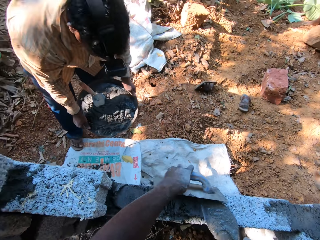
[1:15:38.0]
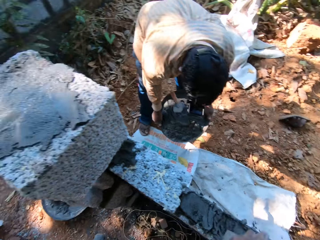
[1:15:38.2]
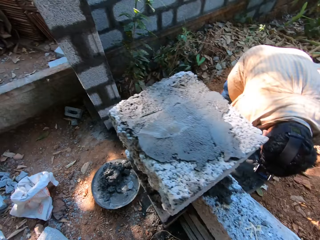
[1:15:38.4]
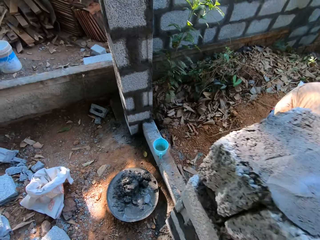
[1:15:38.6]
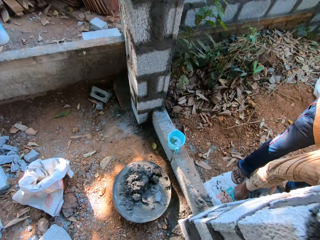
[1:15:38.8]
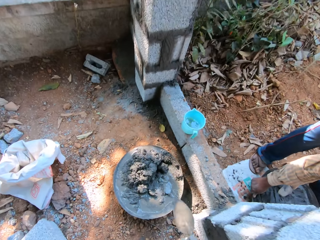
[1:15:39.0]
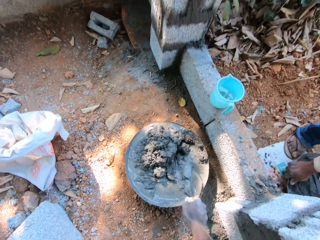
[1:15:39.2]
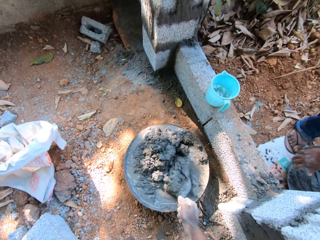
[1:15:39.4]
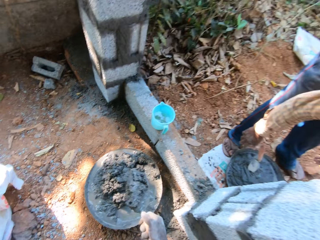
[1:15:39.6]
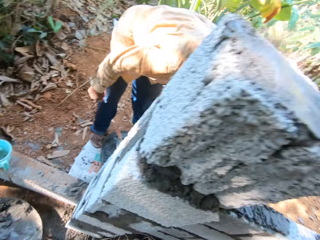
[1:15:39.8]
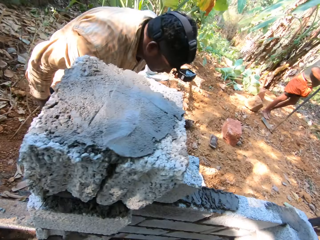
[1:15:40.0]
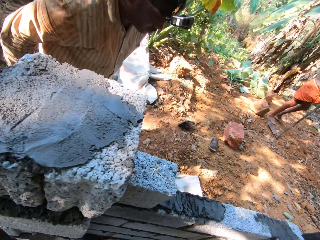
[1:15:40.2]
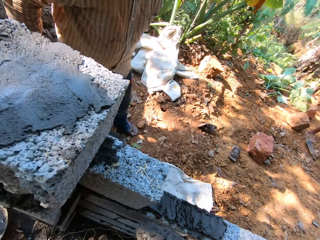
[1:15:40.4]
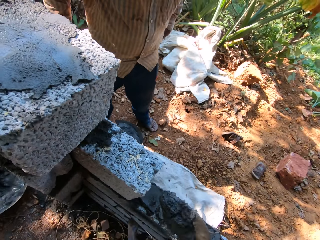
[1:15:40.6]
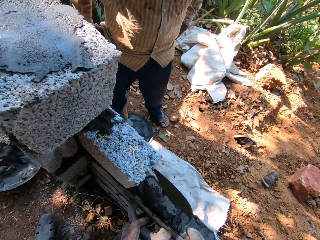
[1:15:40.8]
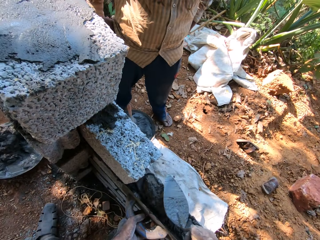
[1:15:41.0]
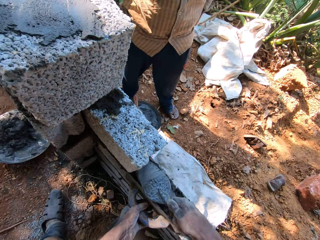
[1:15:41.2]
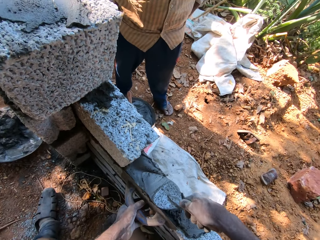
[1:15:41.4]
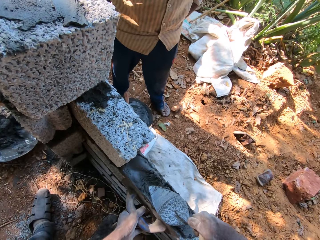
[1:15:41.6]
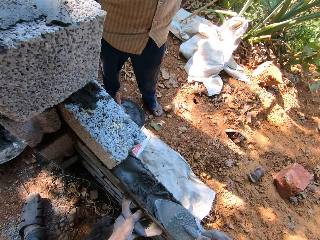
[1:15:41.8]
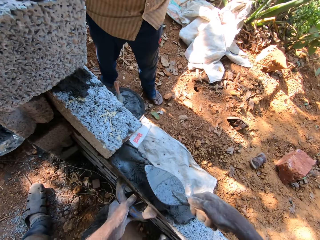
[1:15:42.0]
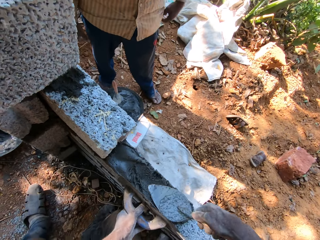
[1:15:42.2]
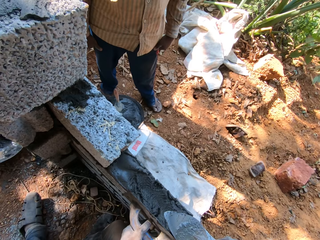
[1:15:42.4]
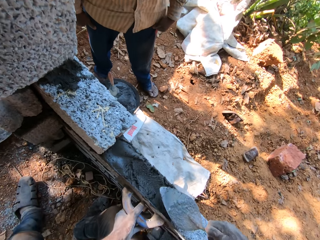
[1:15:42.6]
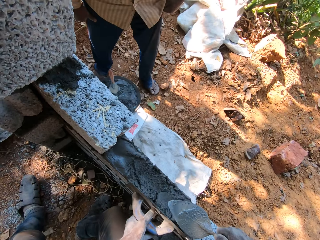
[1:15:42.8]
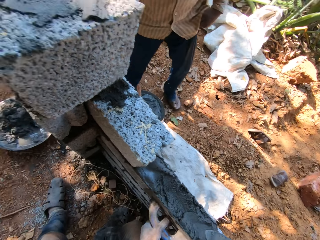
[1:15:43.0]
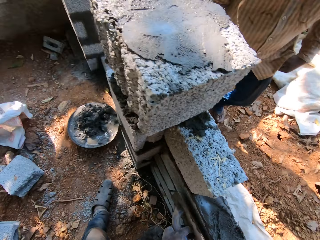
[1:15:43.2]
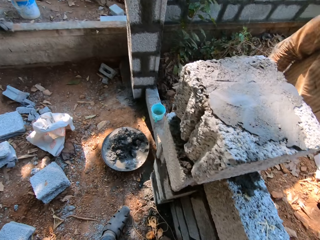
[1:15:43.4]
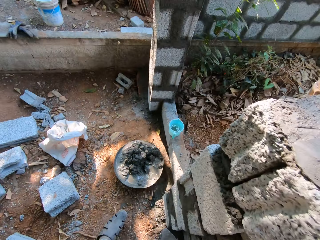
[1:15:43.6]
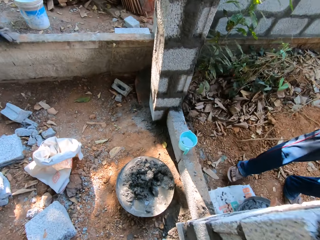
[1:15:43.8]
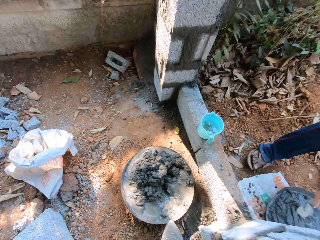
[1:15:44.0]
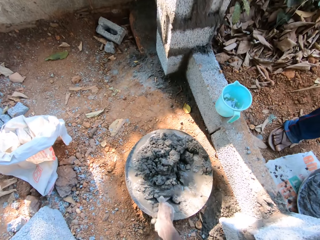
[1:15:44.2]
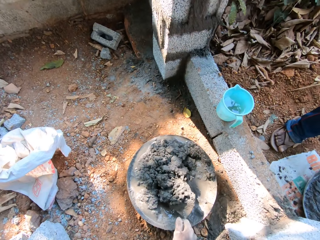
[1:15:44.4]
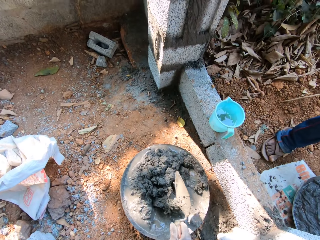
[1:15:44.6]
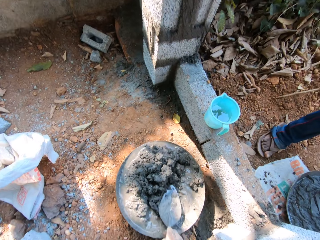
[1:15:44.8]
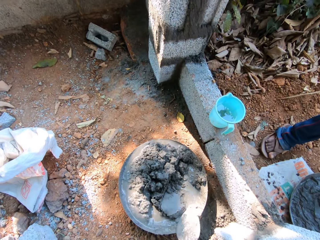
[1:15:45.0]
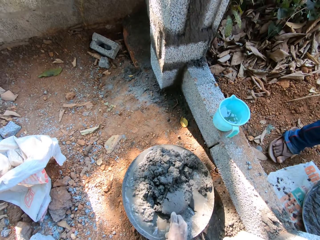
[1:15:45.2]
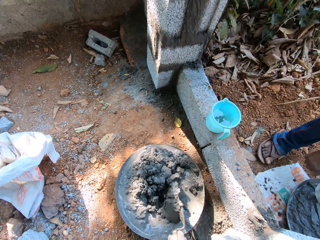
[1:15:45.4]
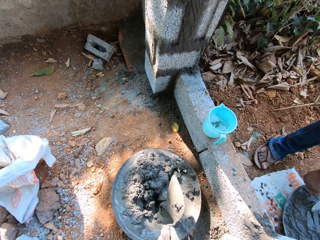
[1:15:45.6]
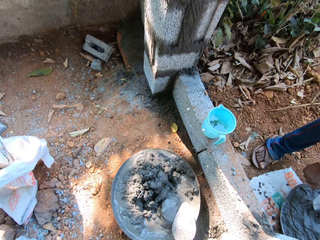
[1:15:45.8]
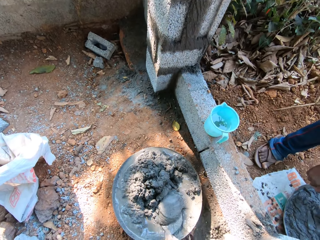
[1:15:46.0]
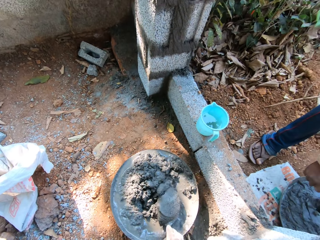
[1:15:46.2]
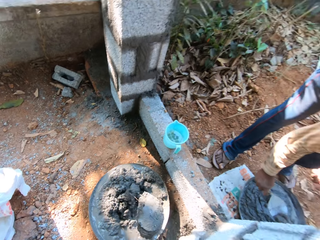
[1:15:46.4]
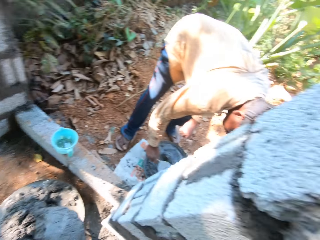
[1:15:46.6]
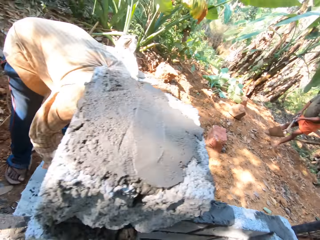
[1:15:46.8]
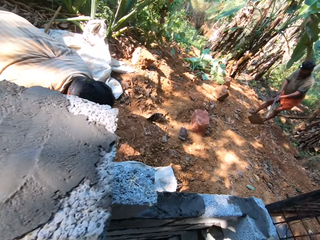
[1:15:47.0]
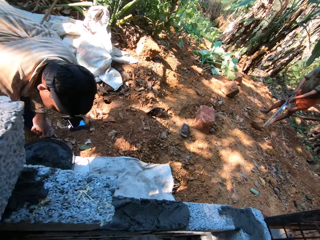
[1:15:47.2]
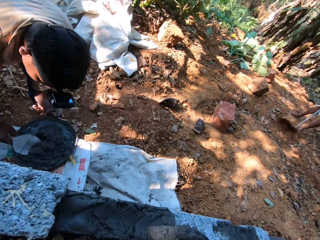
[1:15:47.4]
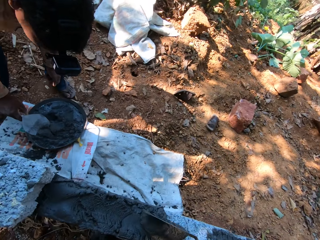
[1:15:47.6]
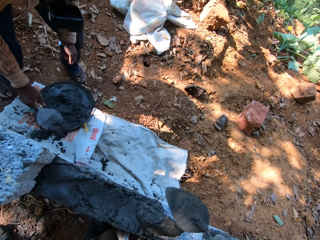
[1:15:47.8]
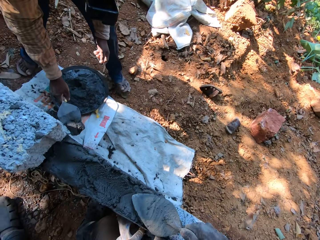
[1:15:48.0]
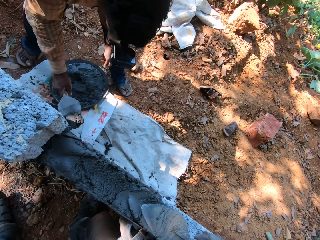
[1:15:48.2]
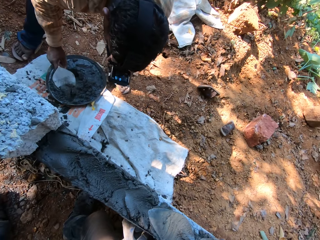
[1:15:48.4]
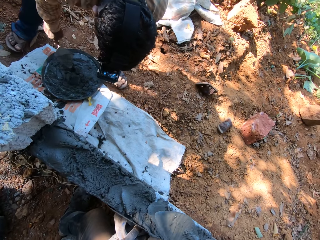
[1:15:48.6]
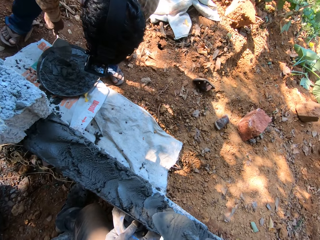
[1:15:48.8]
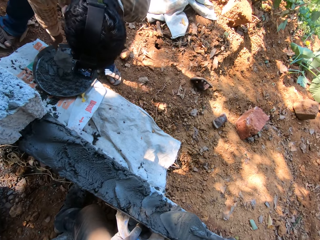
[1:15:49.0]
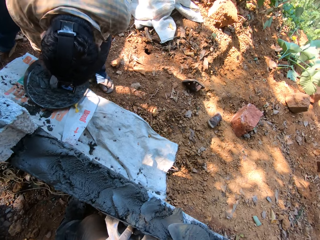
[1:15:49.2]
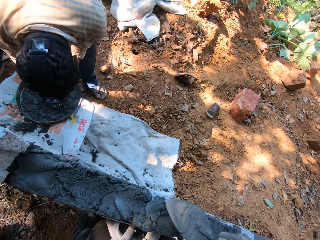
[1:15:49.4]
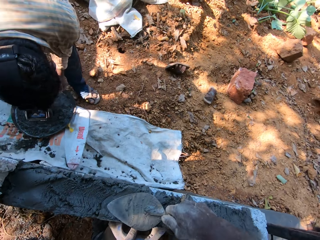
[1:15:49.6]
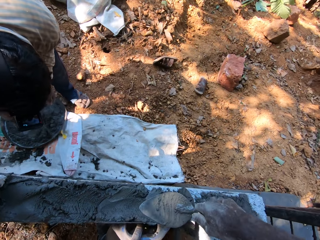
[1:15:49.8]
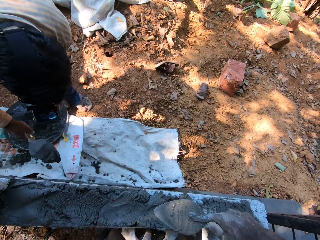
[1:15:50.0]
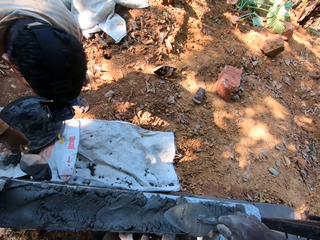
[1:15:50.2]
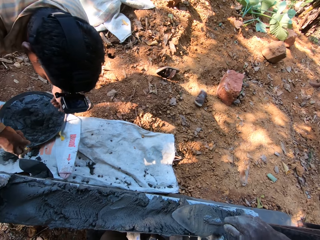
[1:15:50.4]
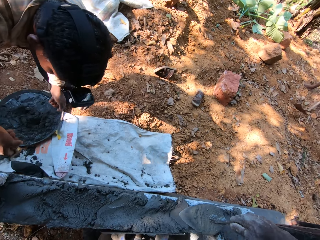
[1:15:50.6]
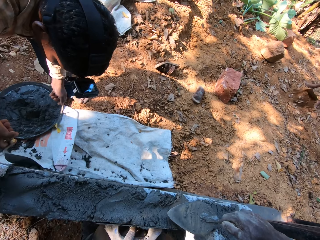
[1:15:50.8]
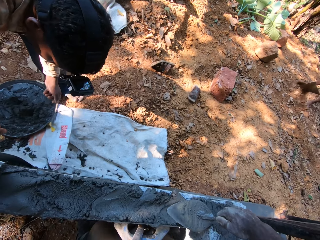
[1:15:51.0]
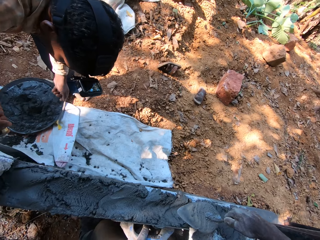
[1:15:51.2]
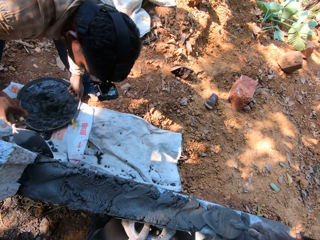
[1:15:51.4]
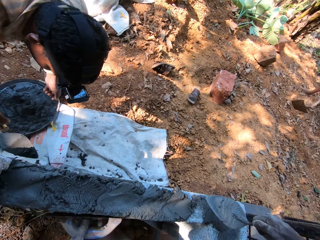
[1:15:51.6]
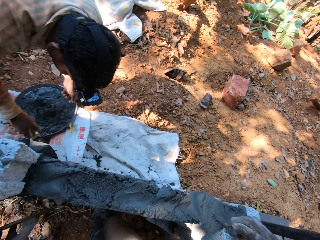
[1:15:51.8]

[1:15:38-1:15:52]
The man drops the concrete pan on the ground with both hands. The camera wearer turns around the area. He scoops concrete in the pan with the brick trowel in his right hand. He pours concrete on the fence with the brick trowel in his right hand. He levels concrete with the metal float. He turns around the construction site. He scoops concrete in the pan with the brick trowel in his right hand. He mixes concrete in the pan or bowl with the trowel. The man scoops concrete from the pan with a brick trowel in his right hand. Another man digs the ground with a hoe in both hands. The camera wearer pours concrete on the fence with the brick trowel in his right hand. He spreads the concrete on the fence with the brick trowel in his right hand. He levels concrete on the wall with the metal float. The first man spreads concrete on the fence with the brick trowel in his right hand.

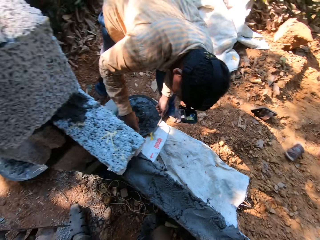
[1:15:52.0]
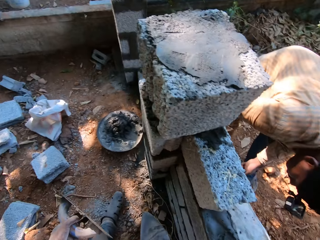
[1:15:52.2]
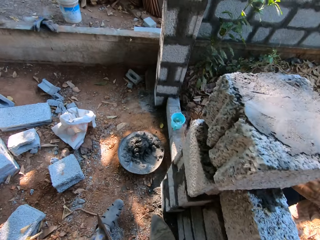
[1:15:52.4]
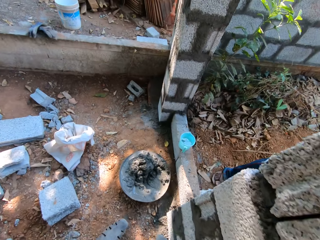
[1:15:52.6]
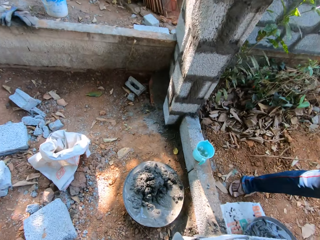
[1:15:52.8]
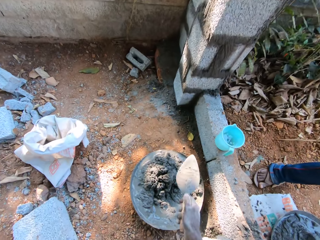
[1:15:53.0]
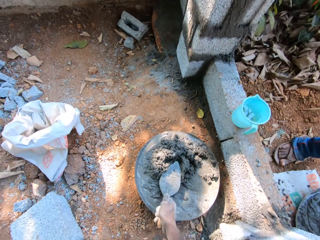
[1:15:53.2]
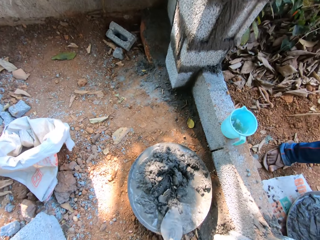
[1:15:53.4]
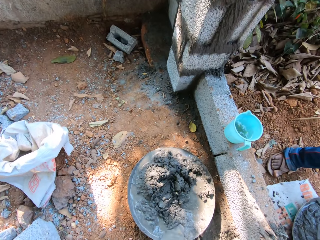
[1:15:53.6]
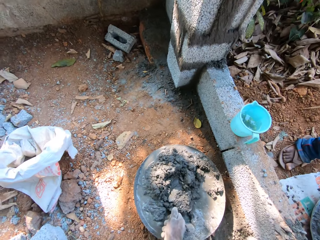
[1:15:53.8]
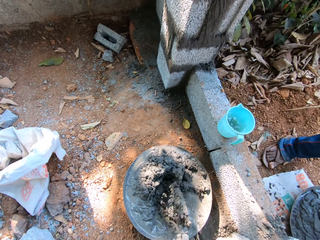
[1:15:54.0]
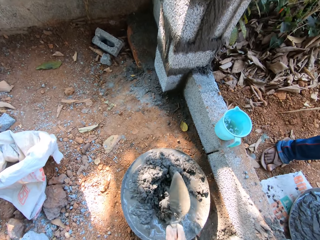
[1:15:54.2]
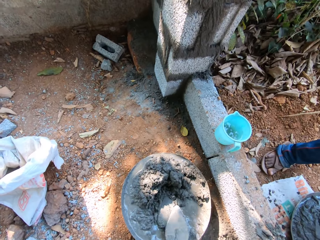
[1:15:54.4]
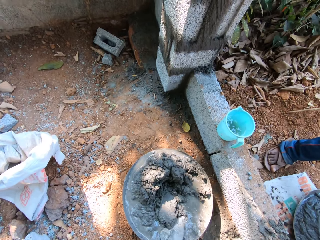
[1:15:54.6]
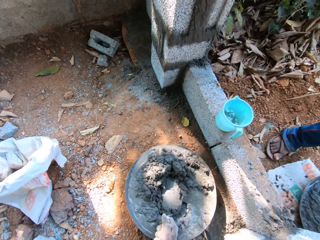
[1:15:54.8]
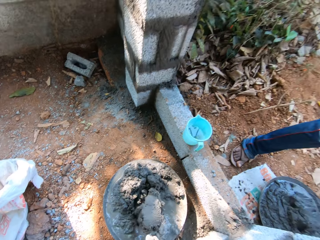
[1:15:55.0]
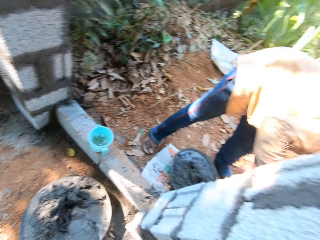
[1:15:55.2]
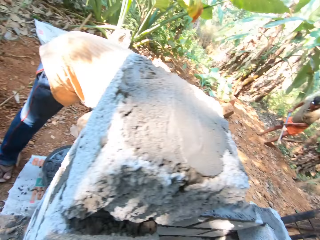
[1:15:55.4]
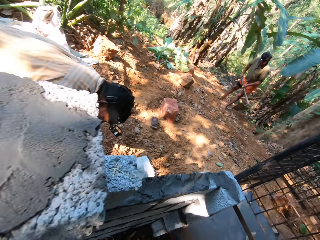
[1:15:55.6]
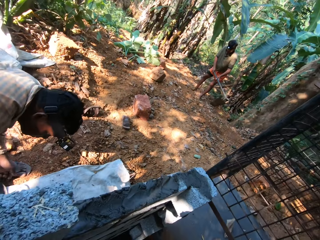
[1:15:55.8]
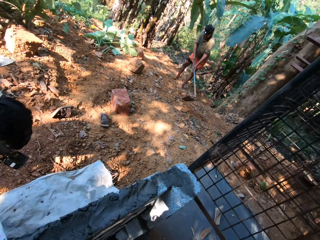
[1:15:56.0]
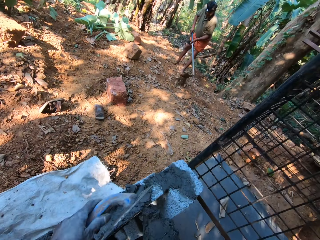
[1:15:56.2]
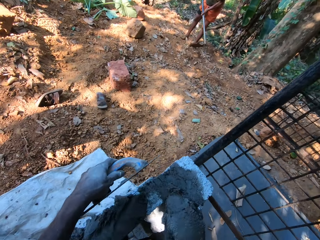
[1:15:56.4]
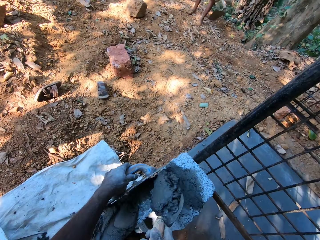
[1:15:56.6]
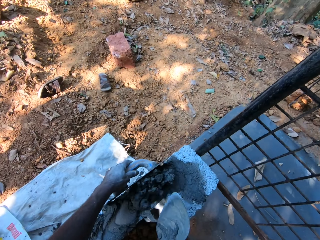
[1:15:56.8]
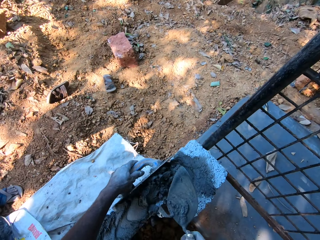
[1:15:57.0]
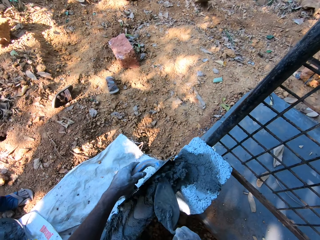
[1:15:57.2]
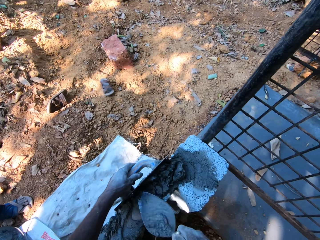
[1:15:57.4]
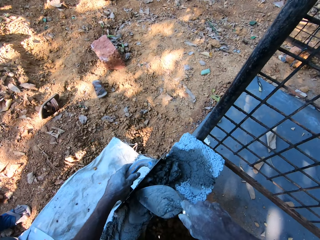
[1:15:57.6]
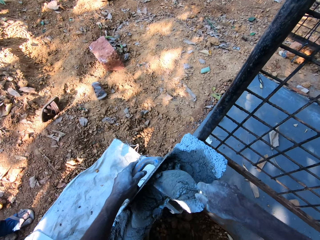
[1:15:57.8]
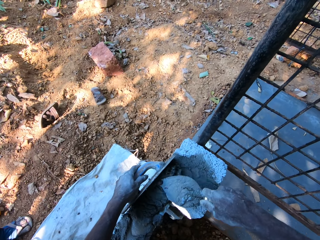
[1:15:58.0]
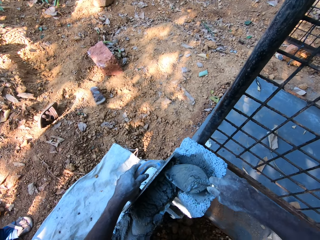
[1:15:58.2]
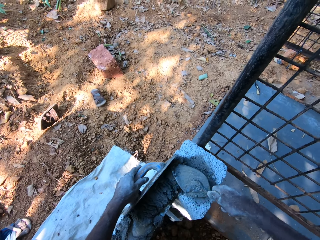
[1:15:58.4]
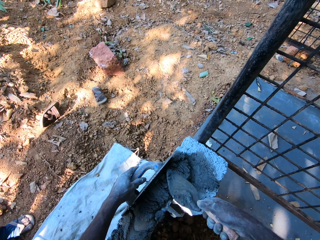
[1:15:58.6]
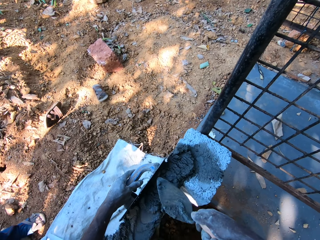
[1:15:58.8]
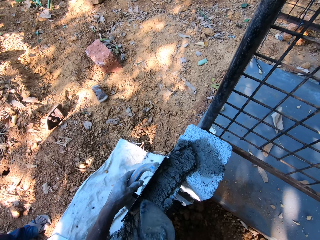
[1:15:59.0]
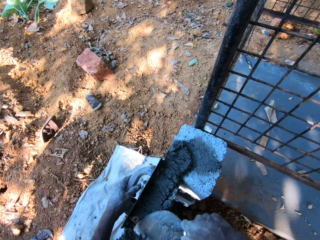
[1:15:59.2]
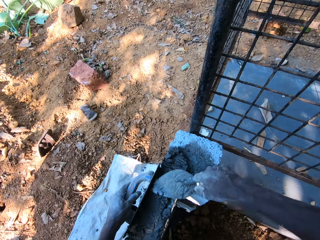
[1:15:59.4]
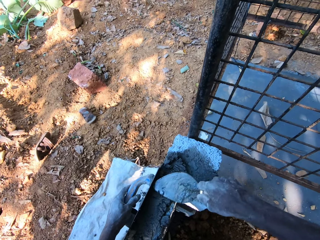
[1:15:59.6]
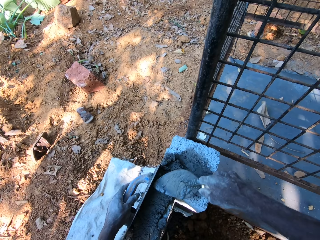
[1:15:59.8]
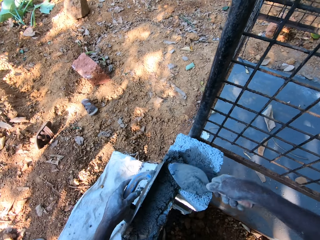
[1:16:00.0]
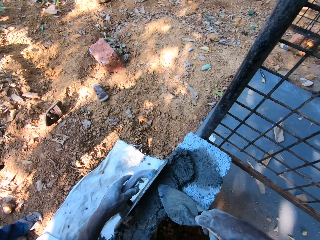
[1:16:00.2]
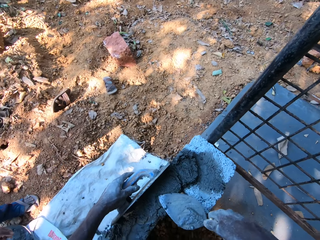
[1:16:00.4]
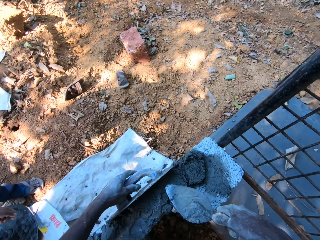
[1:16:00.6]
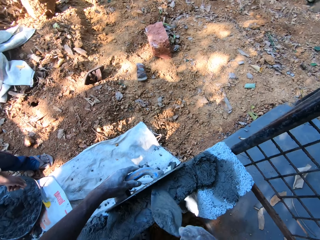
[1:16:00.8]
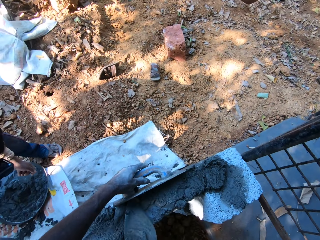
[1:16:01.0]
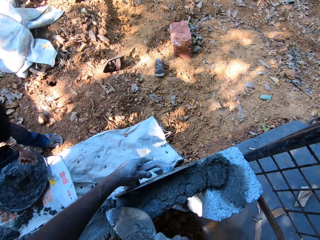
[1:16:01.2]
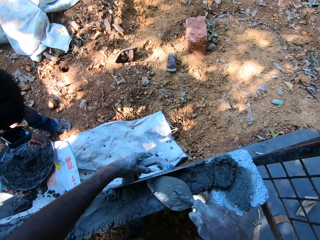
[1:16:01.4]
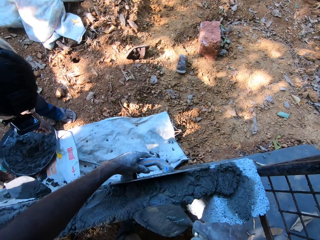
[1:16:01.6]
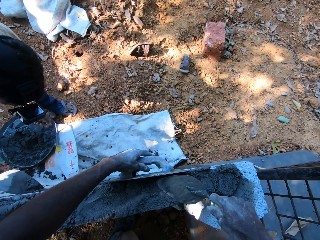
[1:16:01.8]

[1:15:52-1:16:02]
The camera wearer turns around the area. He stirs concrete in the pan with the brick trowel in his right hand. He scoops concrete from the pan or bowl with the trowel. He places the metal float in his left hand by the fence. He pours concrete on the fence with the brick trowel in his right hand. He spreads the concrete on the fence with the brick trowel in his right hand. He levels concrete on the wall with the metal float.
